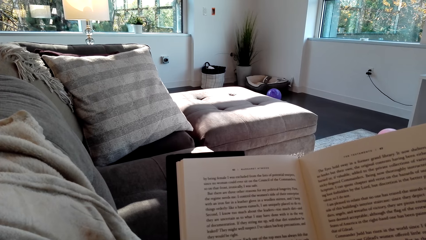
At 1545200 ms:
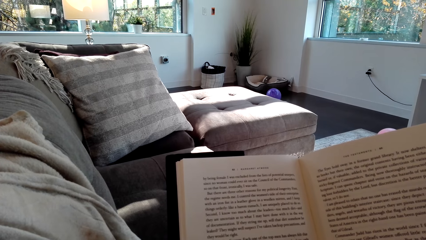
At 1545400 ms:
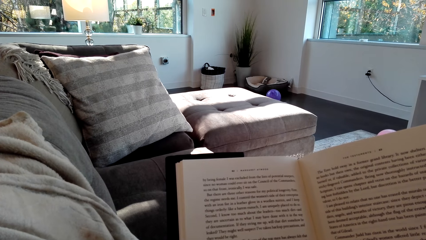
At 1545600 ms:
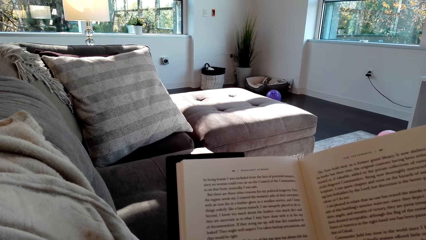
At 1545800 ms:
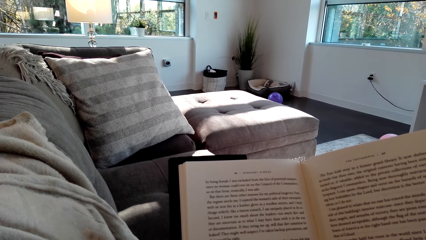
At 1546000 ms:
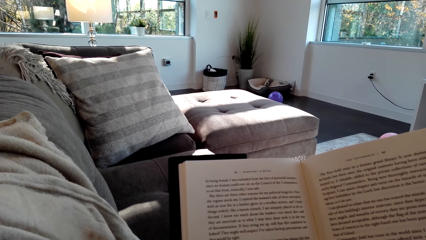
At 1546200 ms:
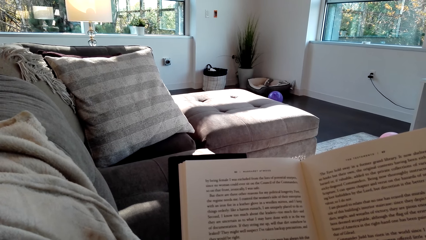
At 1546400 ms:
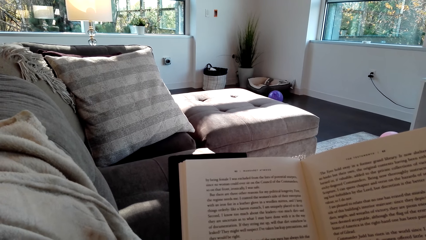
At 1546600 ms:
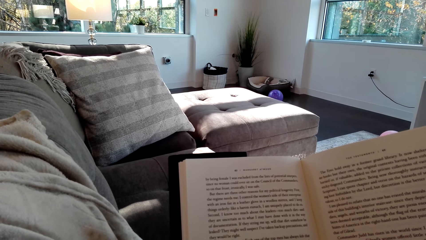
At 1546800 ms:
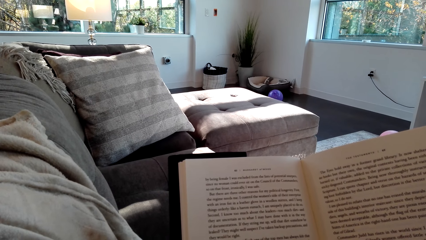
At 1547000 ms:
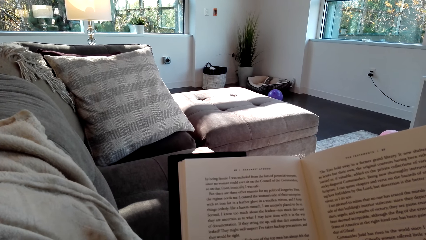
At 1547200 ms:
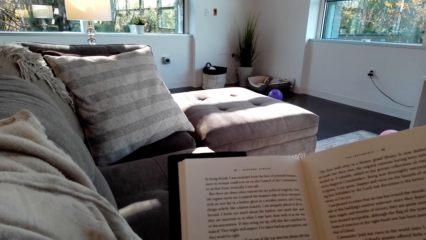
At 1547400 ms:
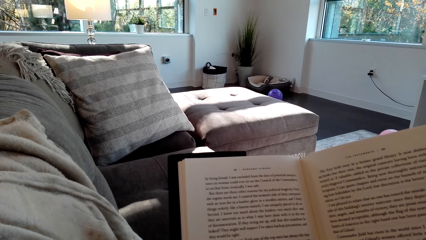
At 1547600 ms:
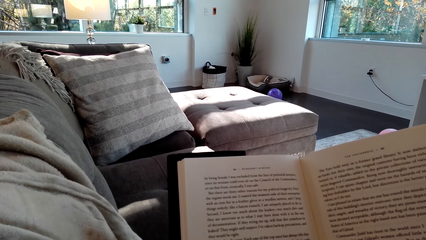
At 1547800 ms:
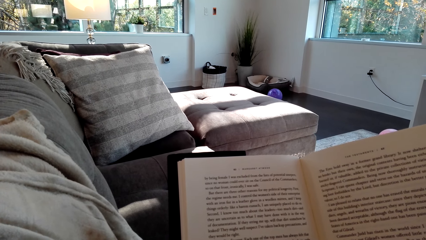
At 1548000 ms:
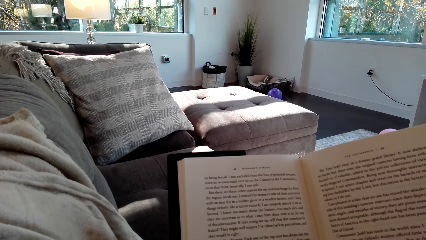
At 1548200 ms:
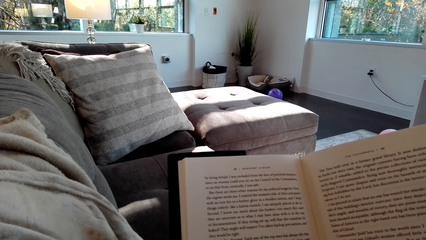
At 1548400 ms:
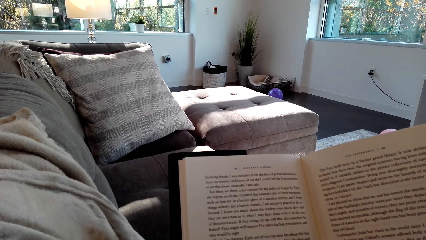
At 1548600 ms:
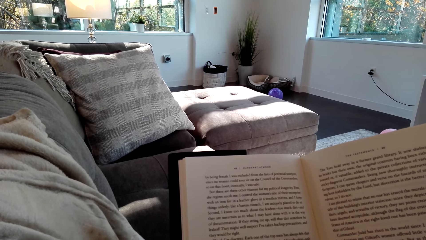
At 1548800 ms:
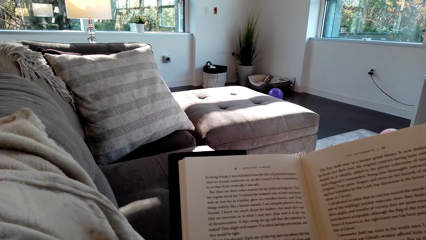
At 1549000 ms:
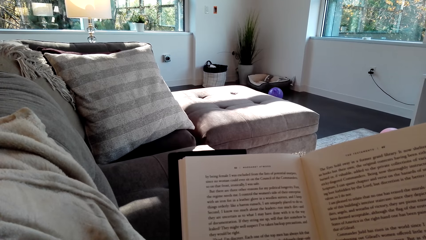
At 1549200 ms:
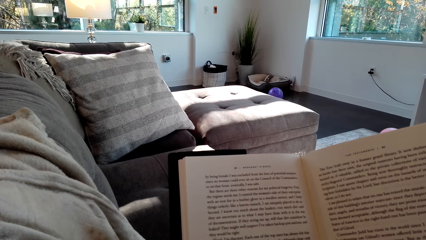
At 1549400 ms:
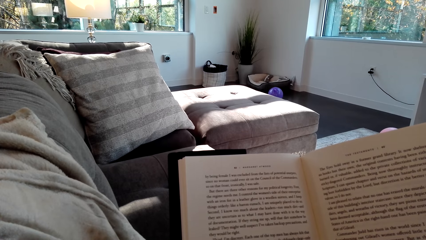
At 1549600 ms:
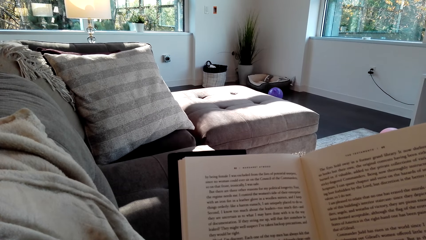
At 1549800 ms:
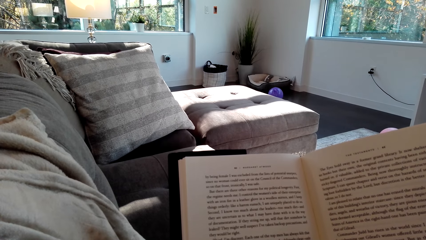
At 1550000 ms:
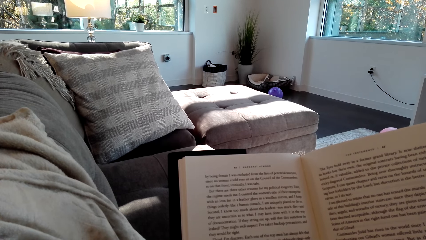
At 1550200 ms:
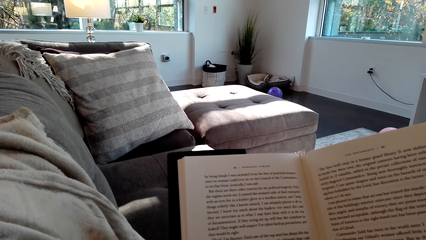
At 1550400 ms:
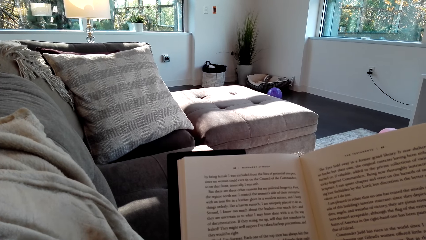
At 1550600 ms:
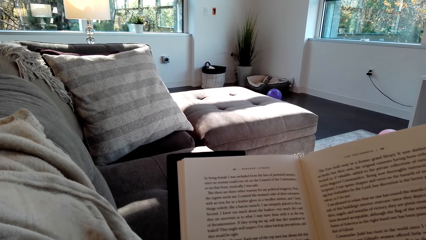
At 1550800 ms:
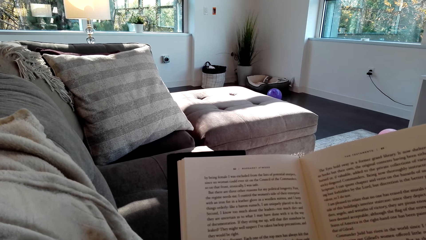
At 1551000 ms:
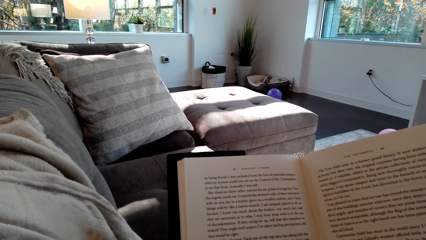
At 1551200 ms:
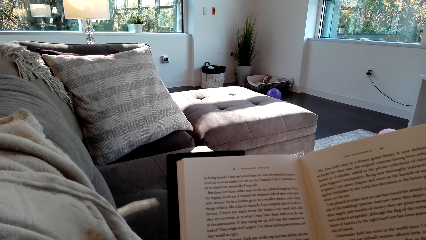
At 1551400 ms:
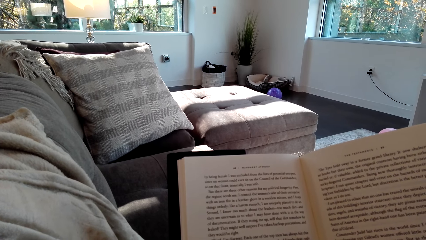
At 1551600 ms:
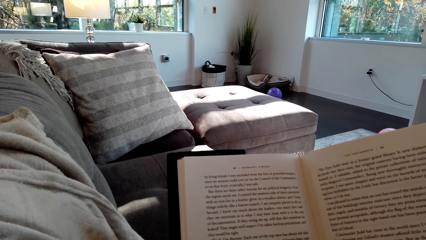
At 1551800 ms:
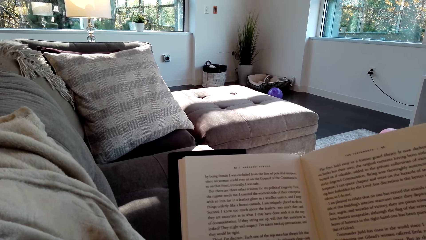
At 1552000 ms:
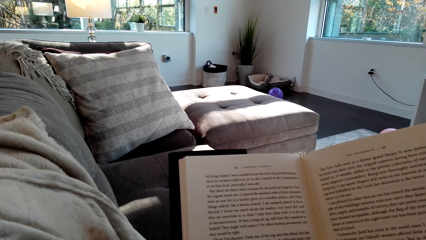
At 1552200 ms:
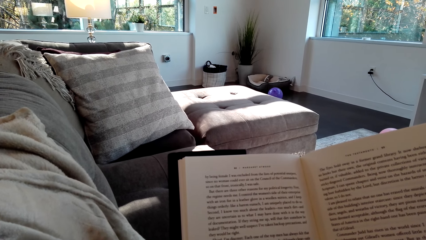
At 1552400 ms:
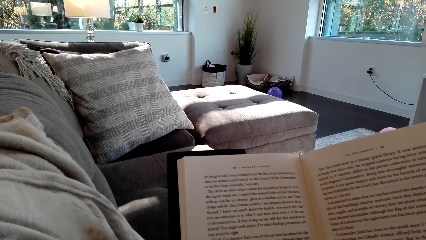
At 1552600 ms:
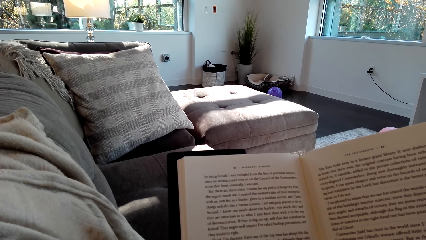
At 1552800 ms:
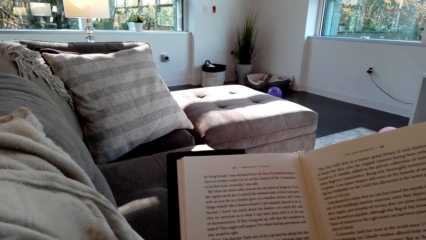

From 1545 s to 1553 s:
The camera wearer sneezes. They read the book.

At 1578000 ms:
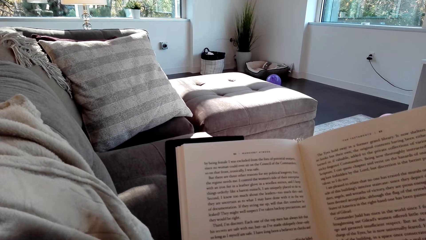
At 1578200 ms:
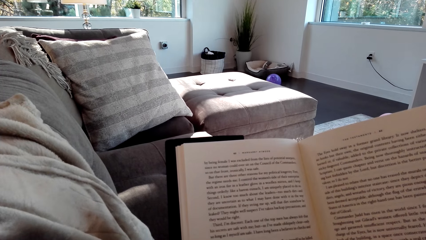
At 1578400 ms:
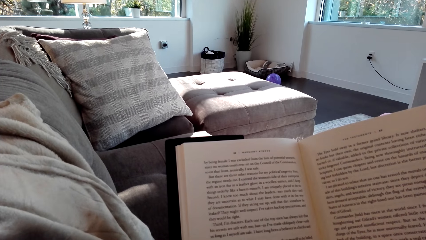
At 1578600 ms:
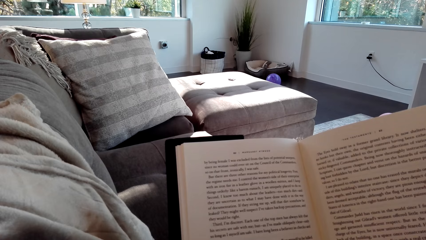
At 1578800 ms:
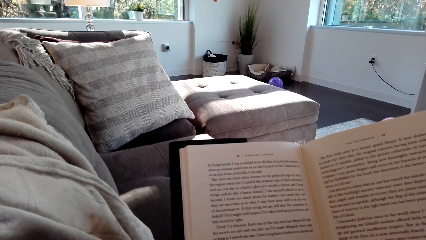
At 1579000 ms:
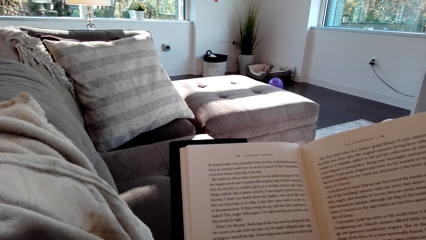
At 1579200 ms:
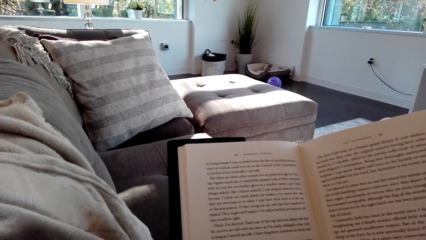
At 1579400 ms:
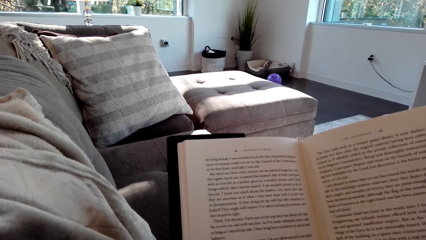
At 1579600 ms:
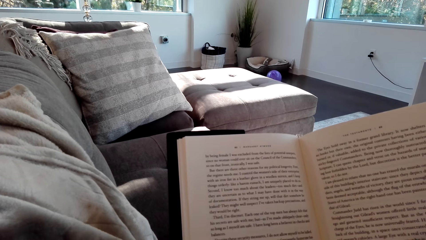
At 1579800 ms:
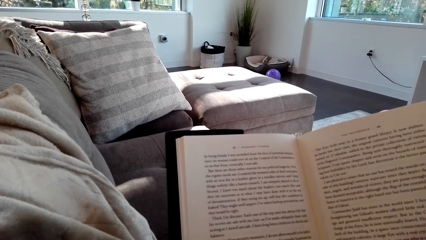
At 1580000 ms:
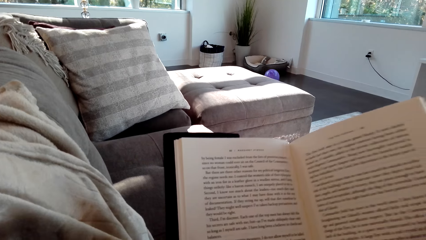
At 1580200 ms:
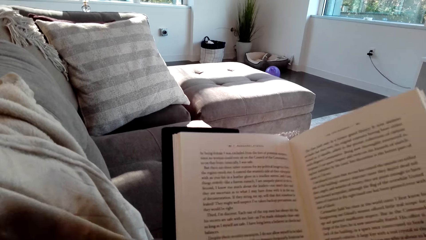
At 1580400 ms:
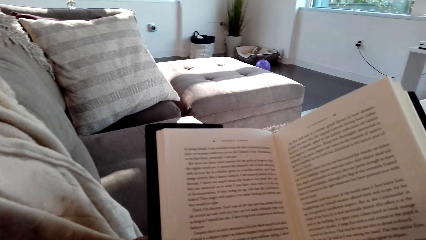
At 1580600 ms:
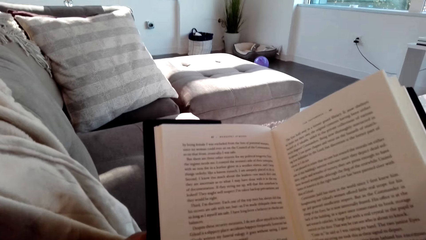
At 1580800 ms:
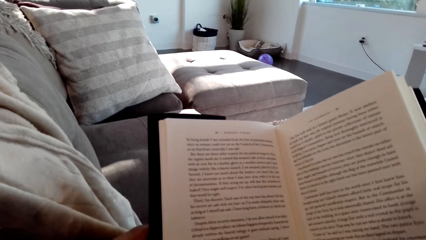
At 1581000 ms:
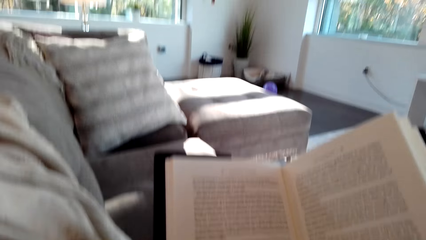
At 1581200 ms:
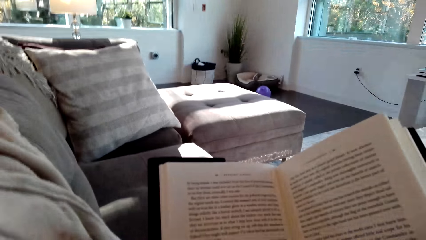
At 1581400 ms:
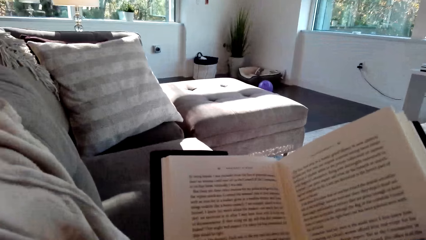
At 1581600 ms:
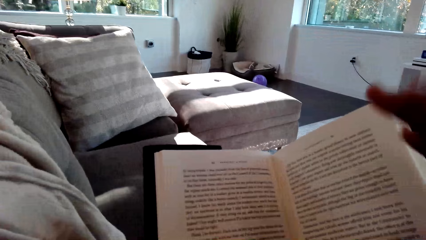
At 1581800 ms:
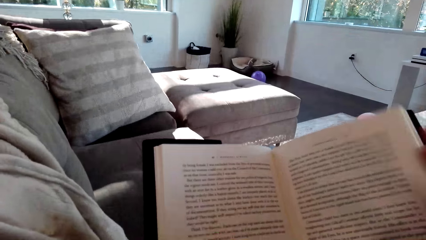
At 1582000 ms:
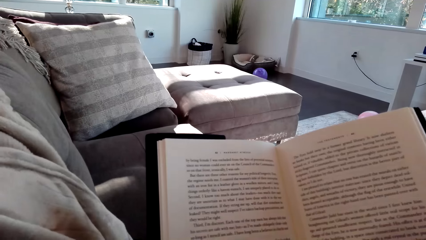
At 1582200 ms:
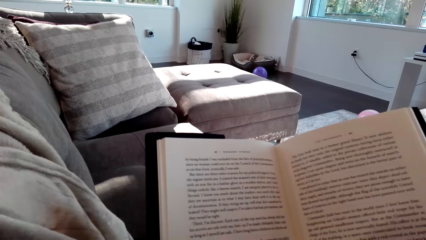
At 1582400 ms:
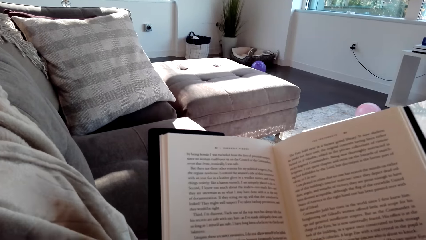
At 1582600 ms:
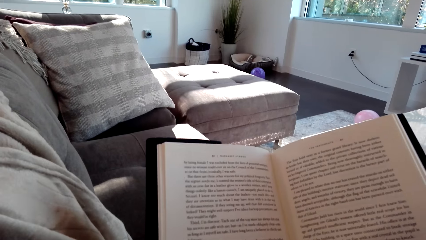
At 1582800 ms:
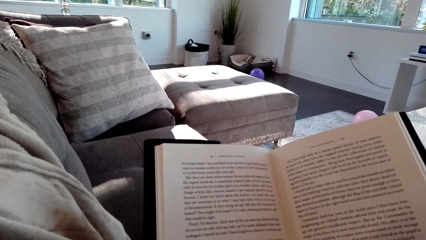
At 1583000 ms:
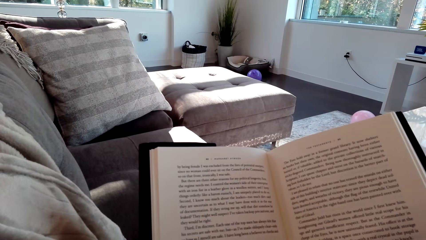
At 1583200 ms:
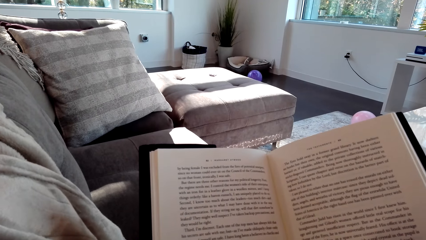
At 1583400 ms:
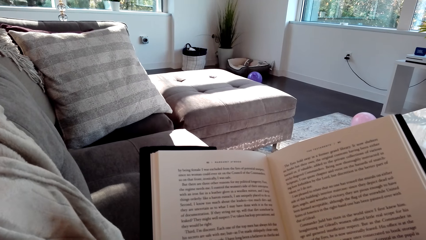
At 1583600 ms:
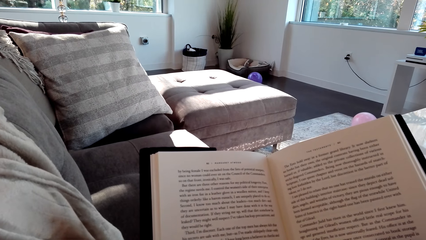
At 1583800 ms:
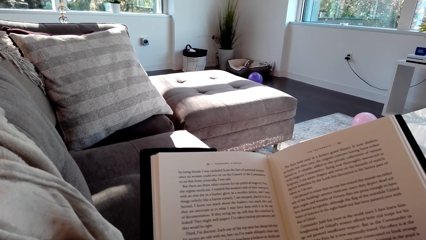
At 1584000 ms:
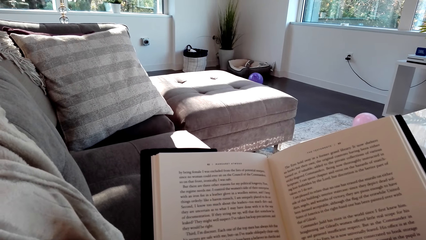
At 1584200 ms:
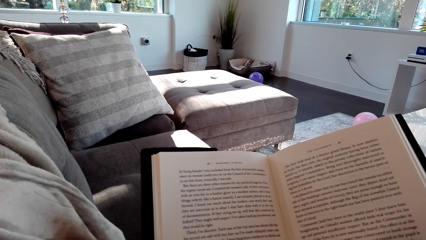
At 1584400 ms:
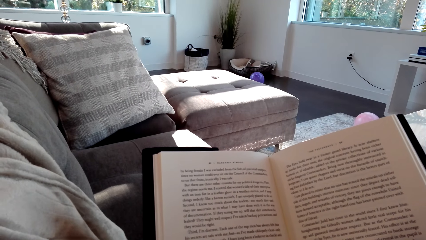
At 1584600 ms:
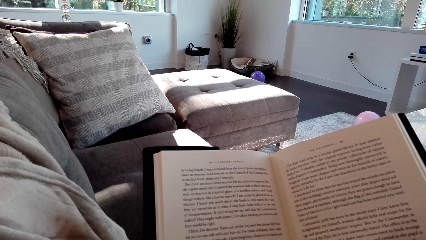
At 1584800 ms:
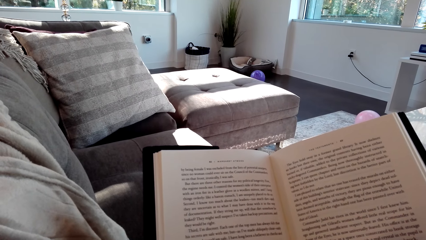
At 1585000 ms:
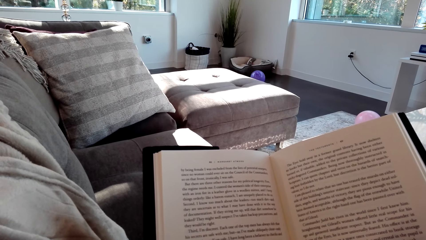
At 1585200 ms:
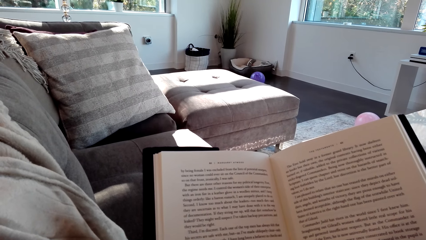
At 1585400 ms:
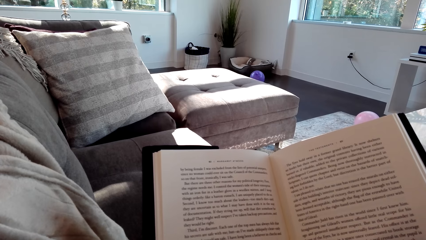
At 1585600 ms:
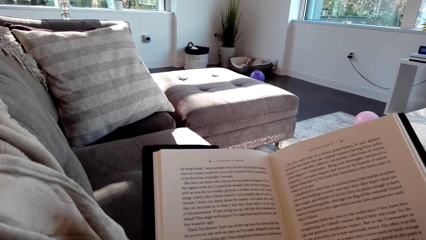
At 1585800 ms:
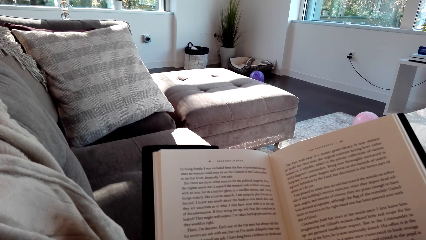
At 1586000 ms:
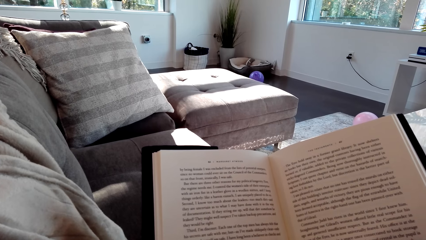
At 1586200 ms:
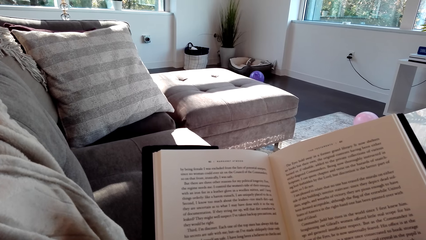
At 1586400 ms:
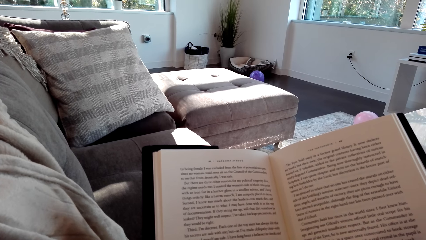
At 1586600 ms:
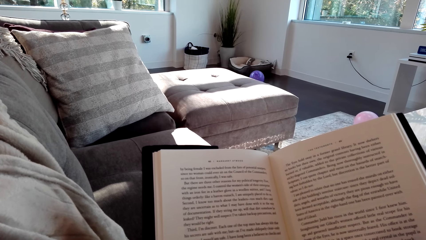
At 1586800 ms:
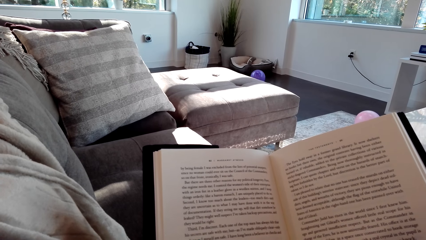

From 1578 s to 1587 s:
The camera wearer sneezes. They read the book. They move the hand.
